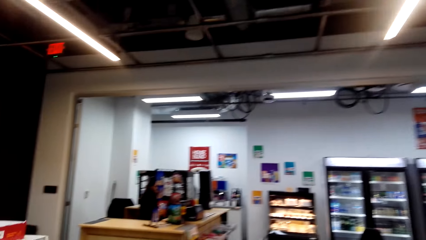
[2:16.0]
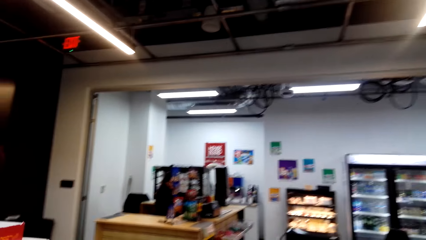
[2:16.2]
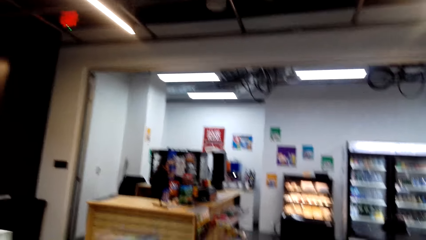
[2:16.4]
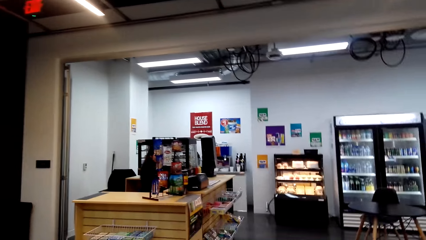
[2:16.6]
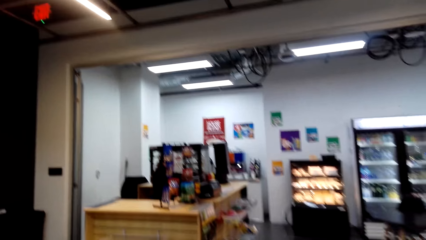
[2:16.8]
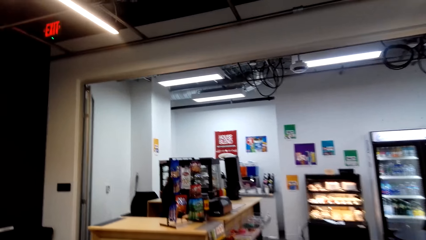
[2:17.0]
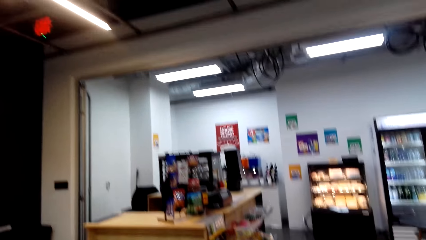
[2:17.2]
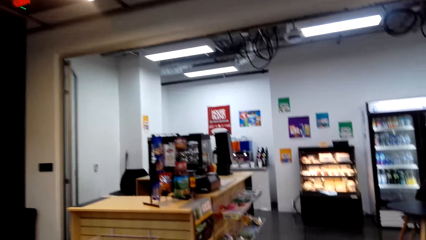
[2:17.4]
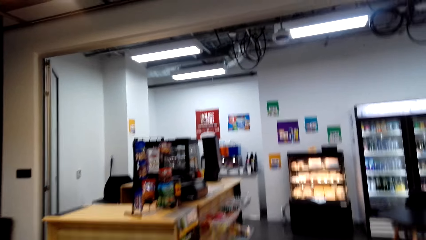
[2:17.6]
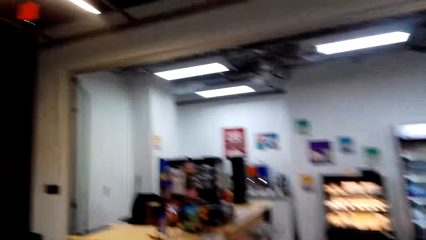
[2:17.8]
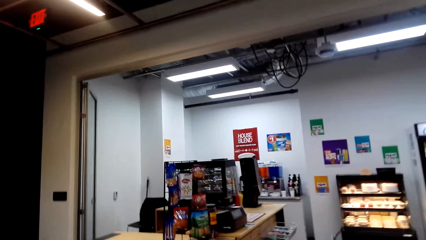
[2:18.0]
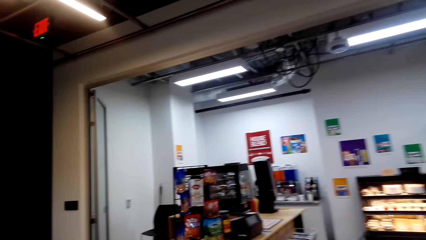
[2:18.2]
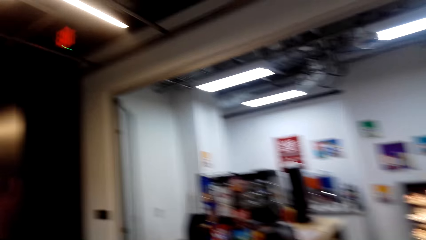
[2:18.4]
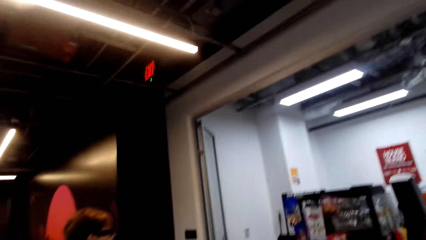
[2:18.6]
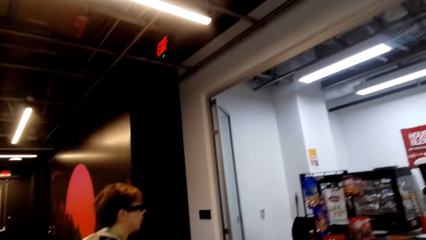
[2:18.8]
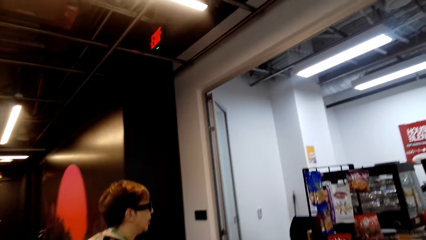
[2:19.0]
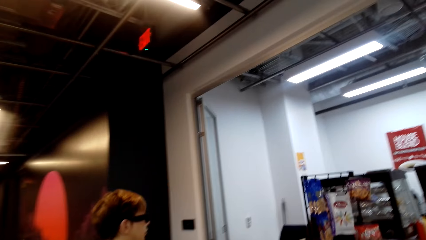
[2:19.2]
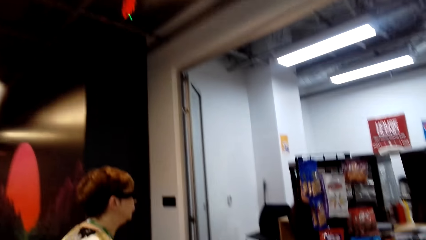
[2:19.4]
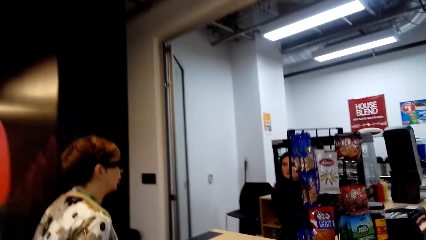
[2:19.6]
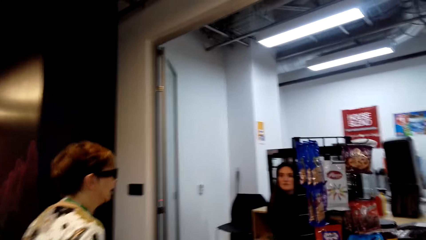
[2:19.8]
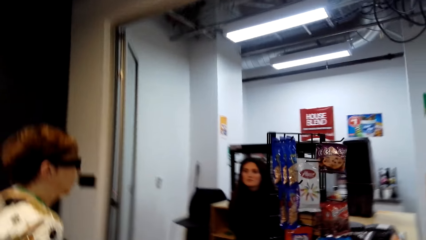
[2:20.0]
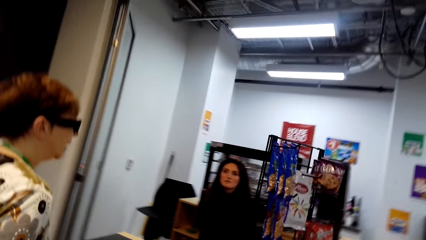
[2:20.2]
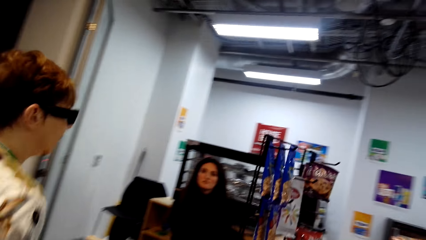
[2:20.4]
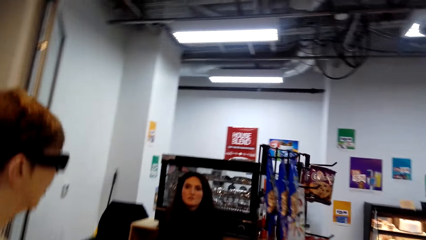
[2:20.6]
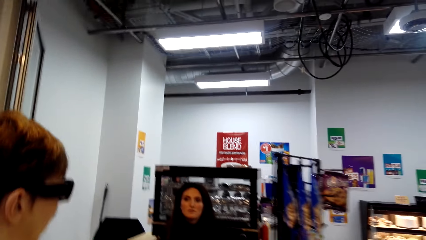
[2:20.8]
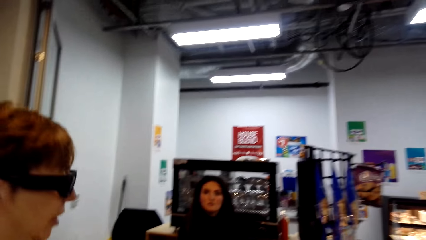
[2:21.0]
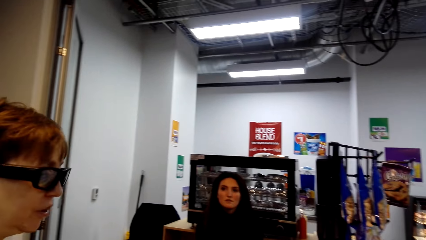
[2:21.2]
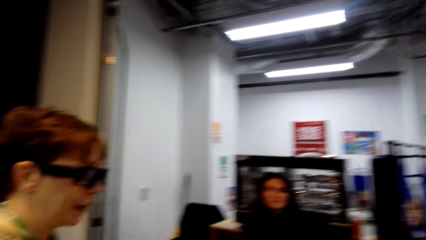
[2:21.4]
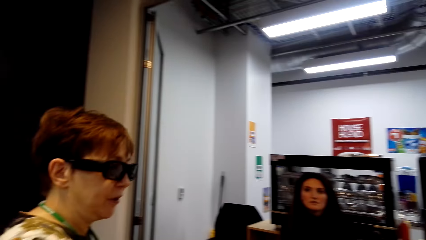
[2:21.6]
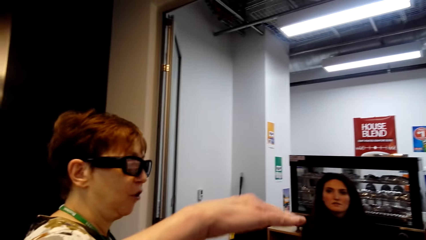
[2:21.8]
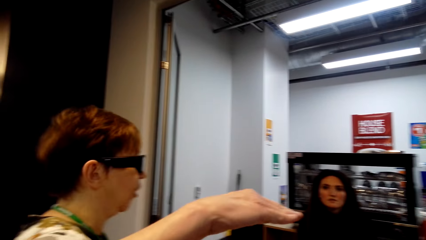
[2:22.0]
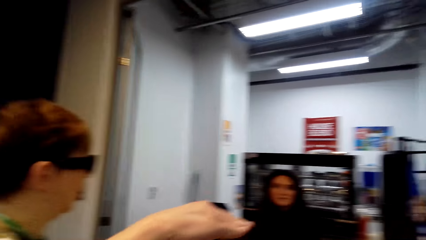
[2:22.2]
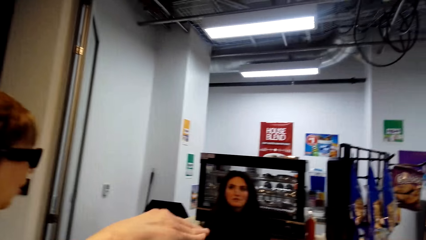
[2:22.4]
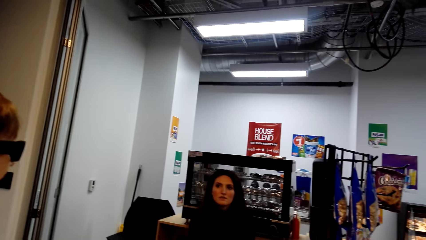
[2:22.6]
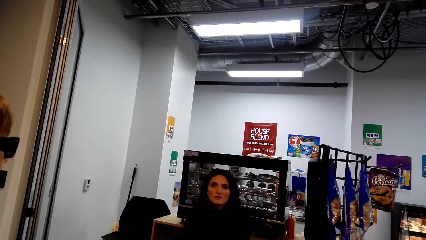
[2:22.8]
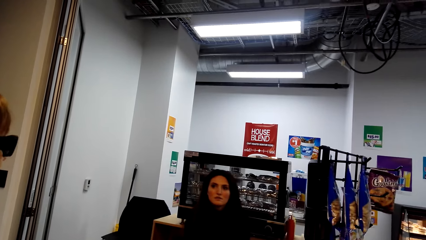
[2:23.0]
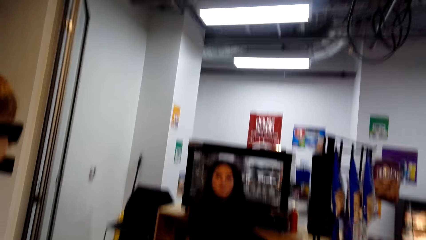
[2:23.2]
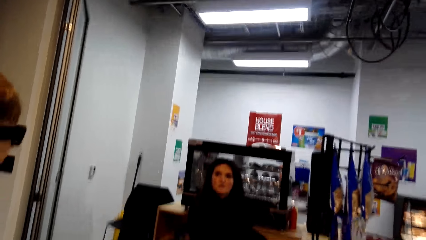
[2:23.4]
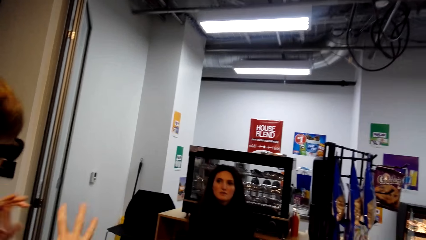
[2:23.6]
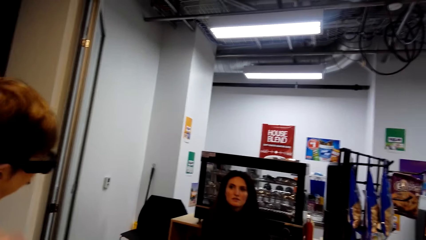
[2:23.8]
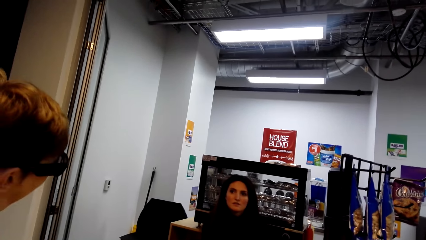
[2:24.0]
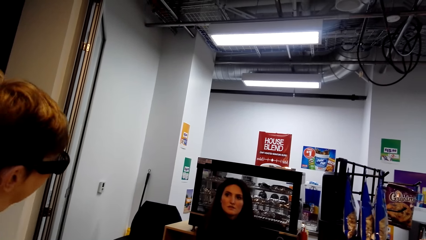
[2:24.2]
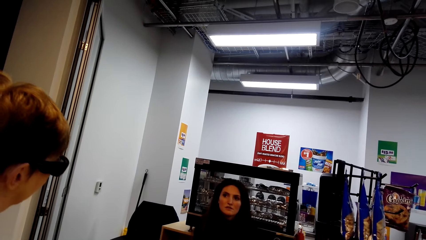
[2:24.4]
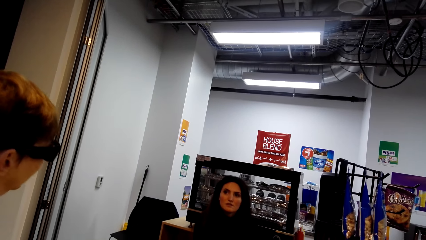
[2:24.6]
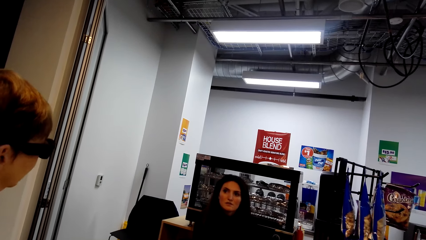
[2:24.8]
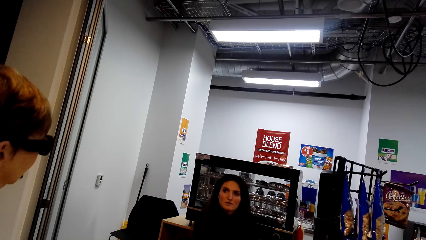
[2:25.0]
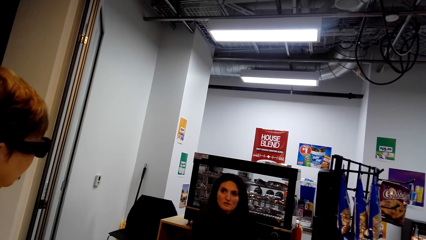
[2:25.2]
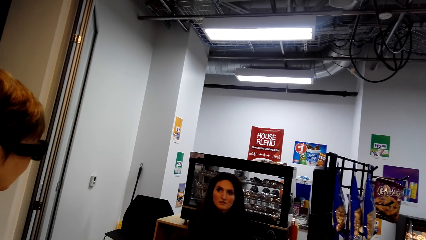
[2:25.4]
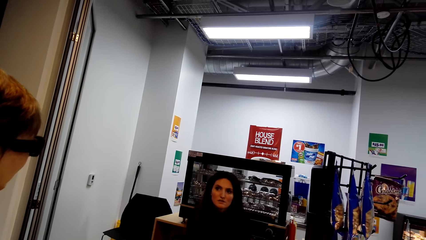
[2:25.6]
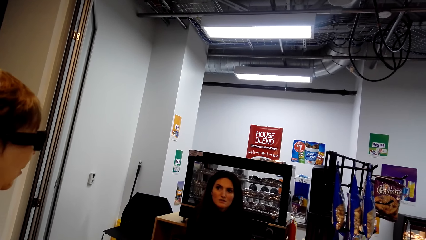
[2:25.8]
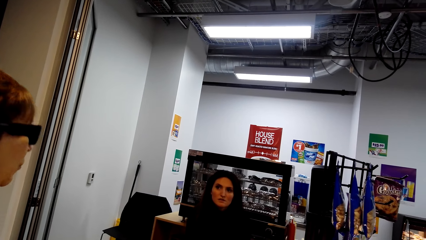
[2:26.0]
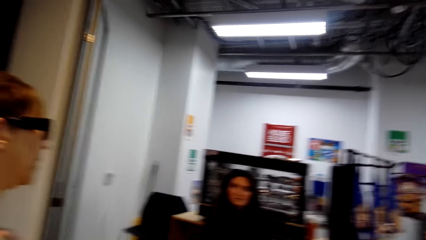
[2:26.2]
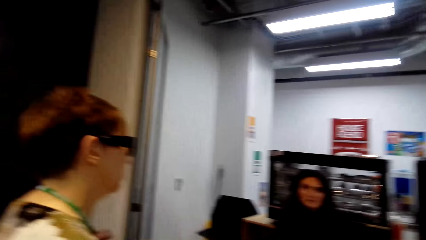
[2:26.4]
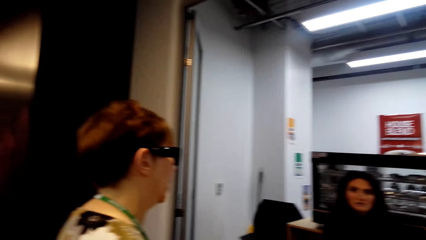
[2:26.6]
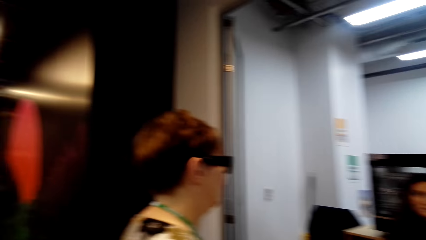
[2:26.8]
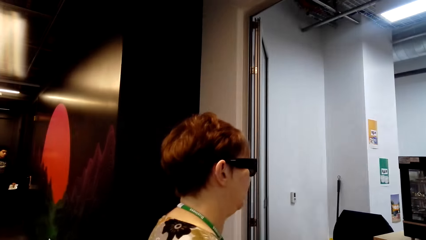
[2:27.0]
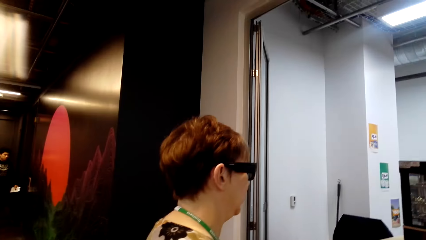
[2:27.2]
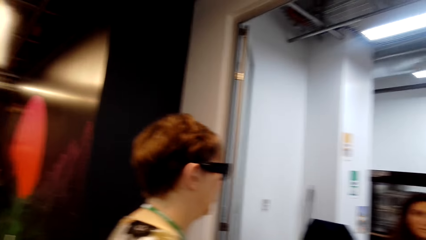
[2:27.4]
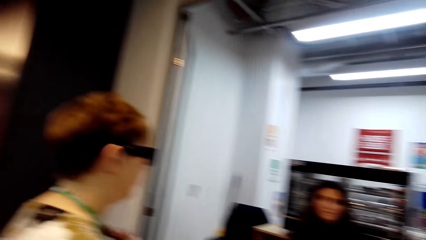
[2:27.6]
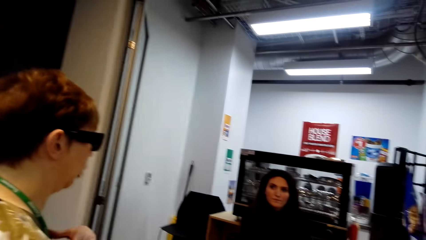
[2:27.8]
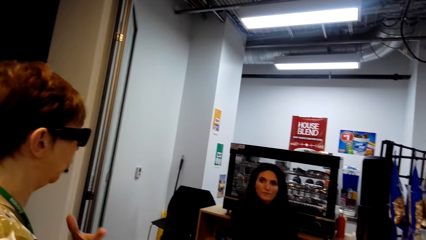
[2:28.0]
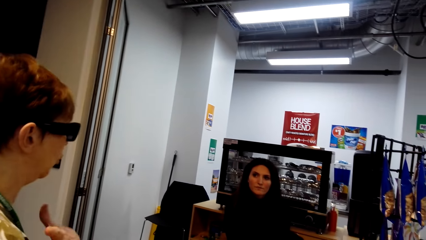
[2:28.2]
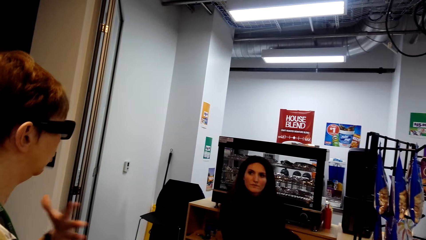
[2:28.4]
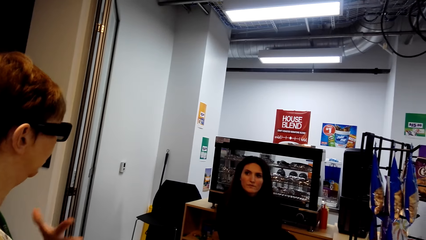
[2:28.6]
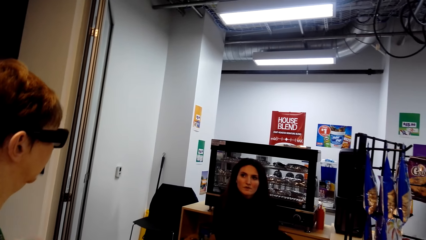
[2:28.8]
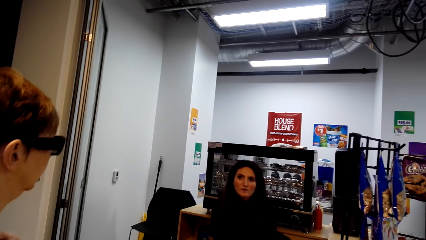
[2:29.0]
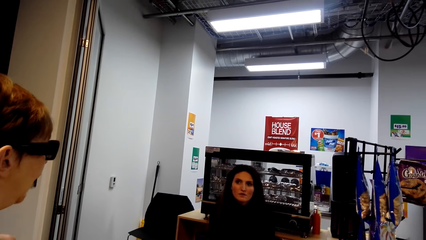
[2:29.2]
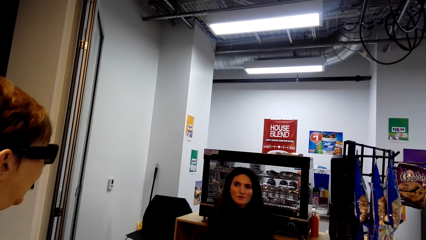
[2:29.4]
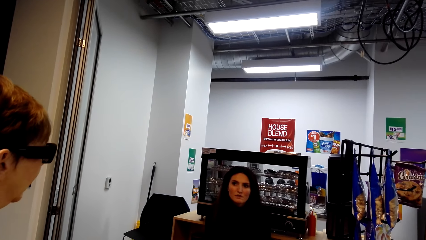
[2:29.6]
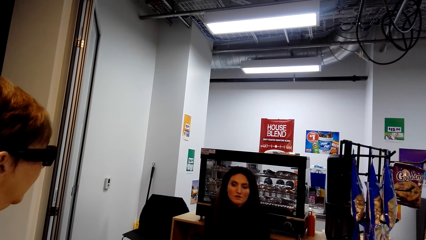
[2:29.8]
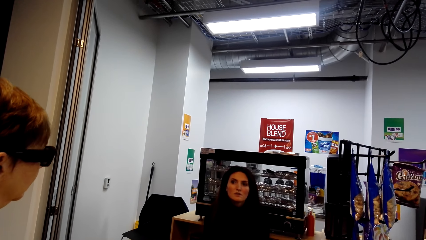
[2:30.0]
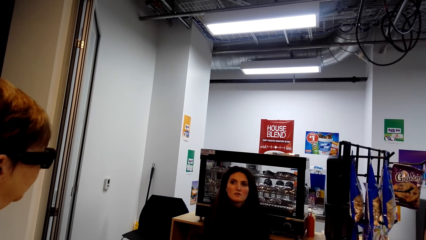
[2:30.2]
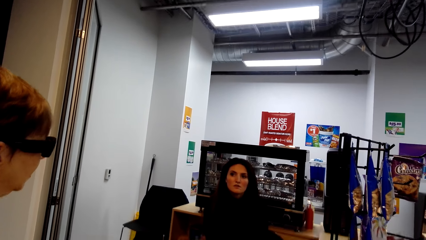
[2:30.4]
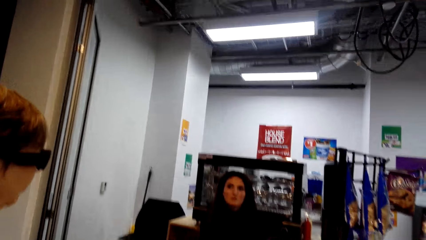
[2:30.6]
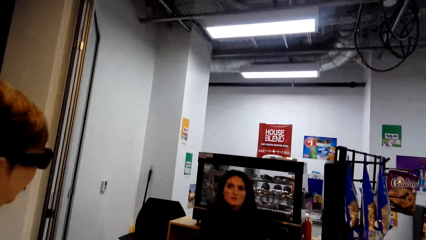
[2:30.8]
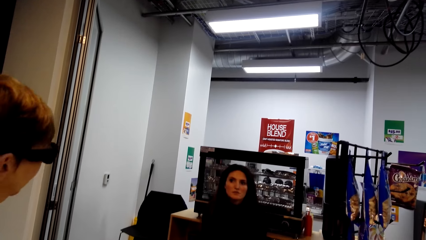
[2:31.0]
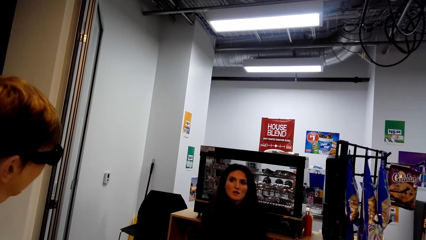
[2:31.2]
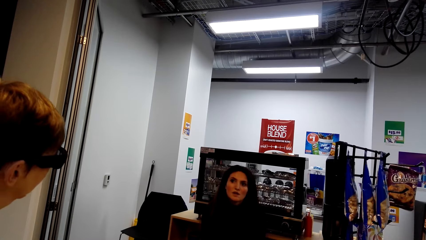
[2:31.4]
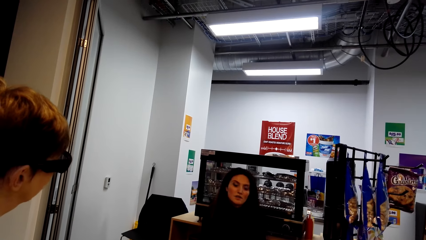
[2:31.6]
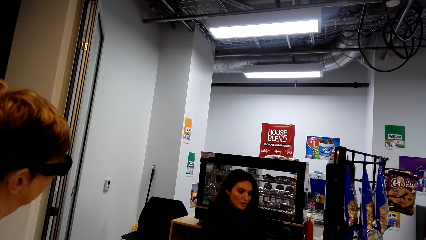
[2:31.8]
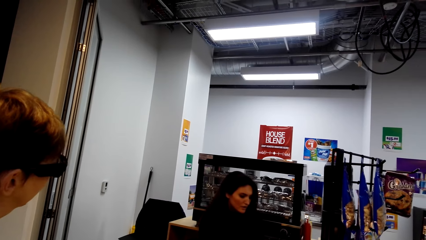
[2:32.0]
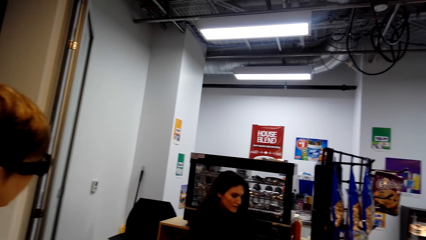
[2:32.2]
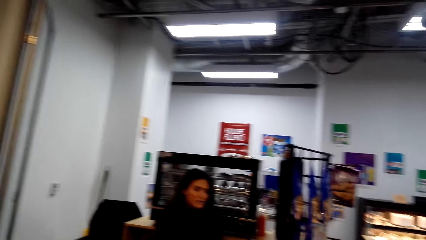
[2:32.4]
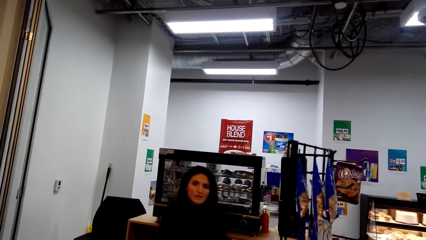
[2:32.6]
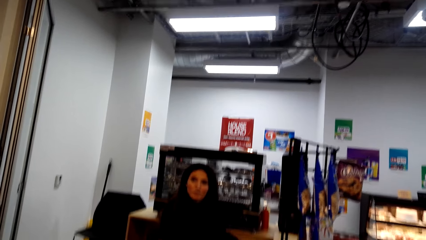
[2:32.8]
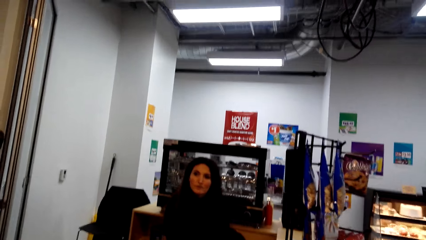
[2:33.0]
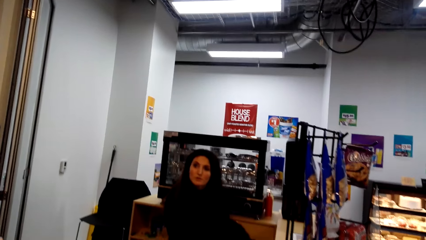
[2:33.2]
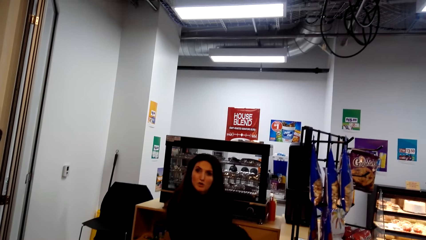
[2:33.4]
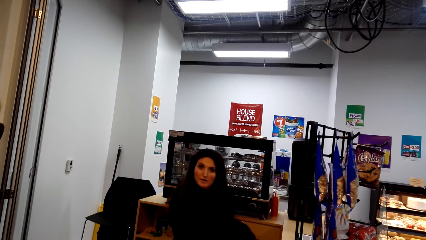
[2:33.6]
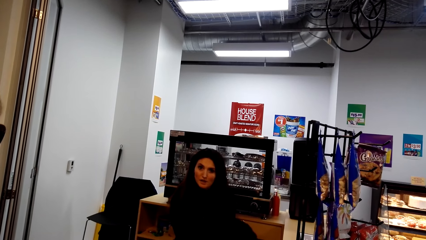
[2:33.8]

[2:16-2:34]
The woman walks around. The woman moves the hand. She moves the hand again. The woman talks to the cashier in the supermarket. The woman moves the hand. Another woman nods the head.
